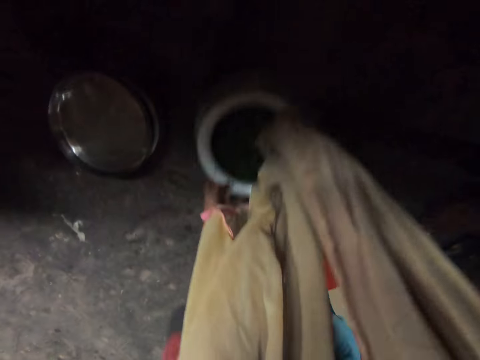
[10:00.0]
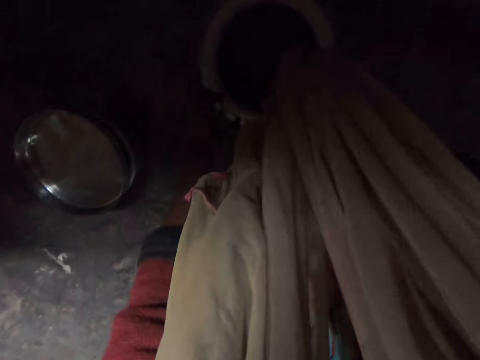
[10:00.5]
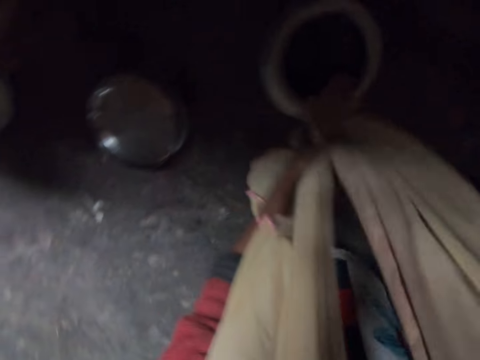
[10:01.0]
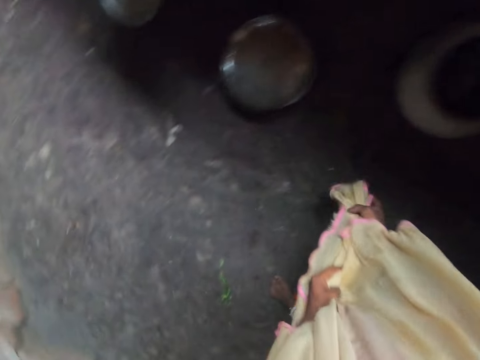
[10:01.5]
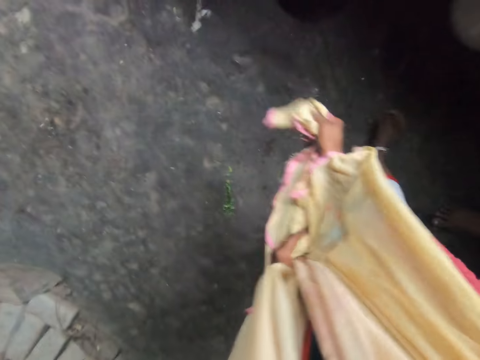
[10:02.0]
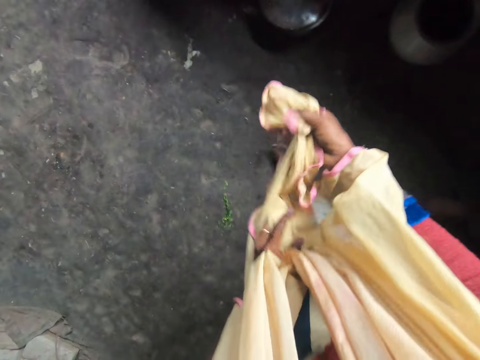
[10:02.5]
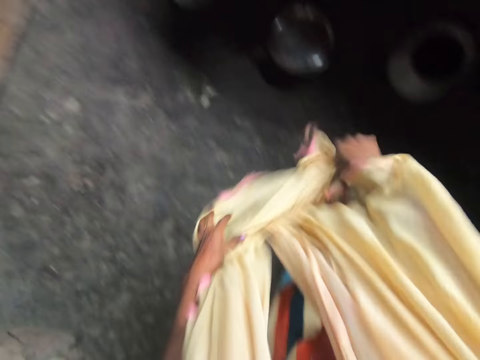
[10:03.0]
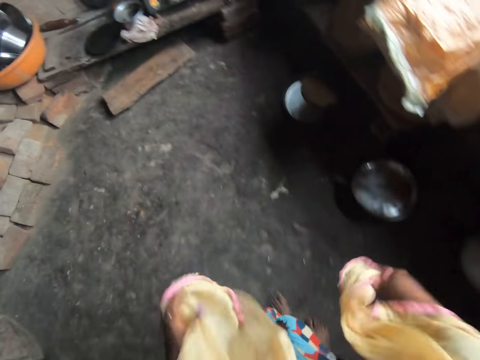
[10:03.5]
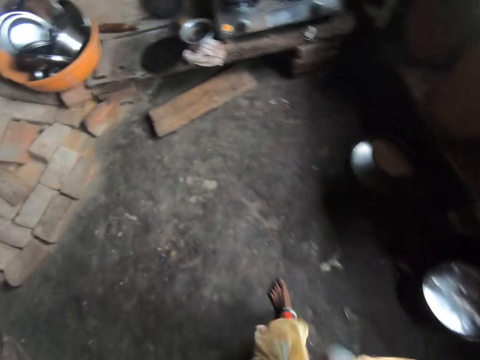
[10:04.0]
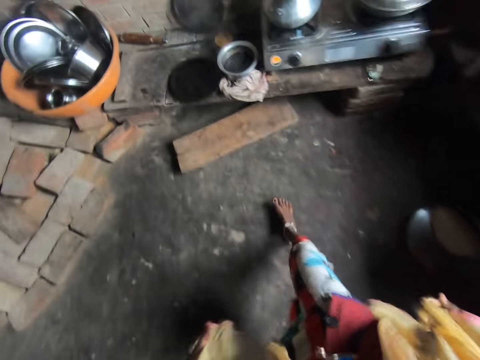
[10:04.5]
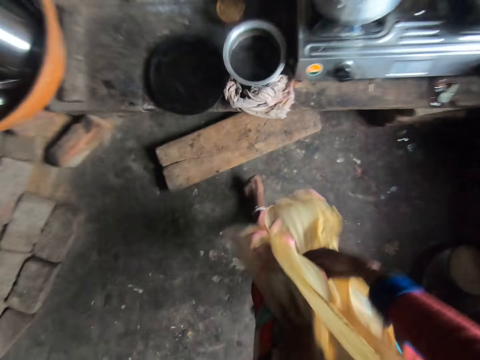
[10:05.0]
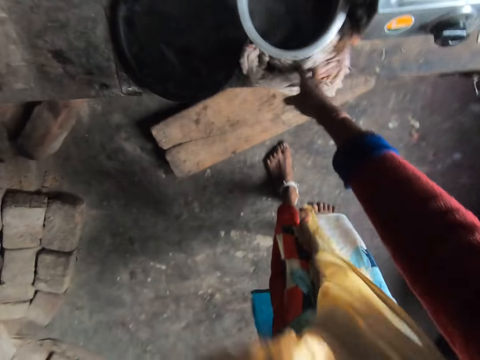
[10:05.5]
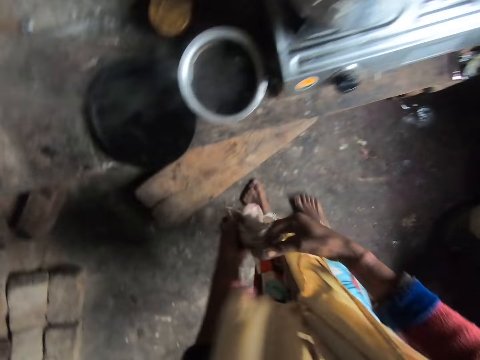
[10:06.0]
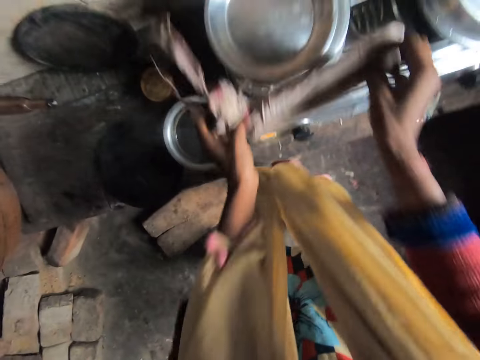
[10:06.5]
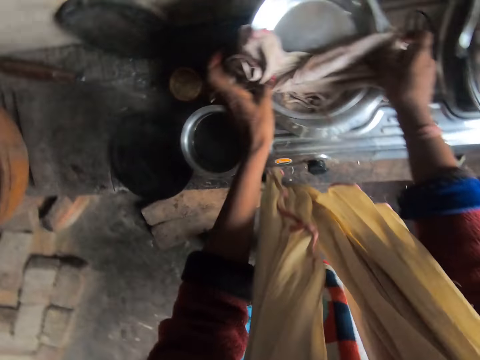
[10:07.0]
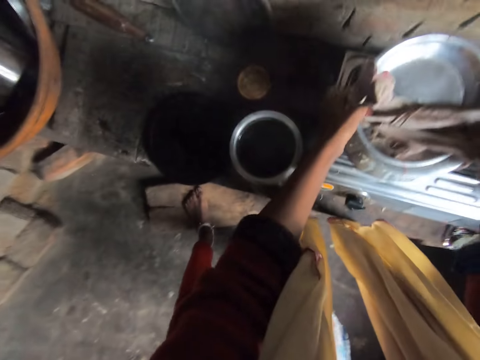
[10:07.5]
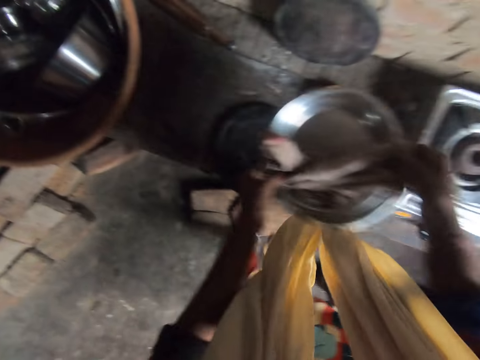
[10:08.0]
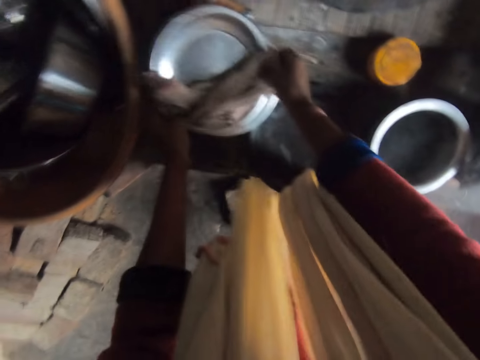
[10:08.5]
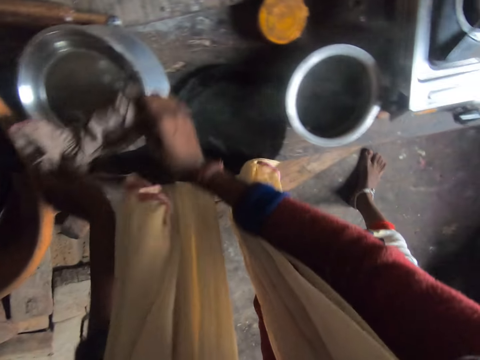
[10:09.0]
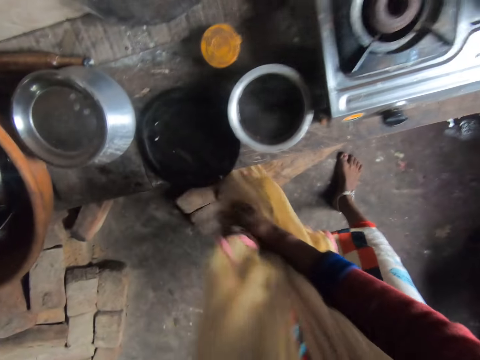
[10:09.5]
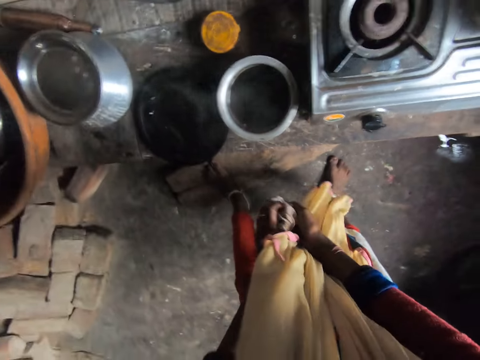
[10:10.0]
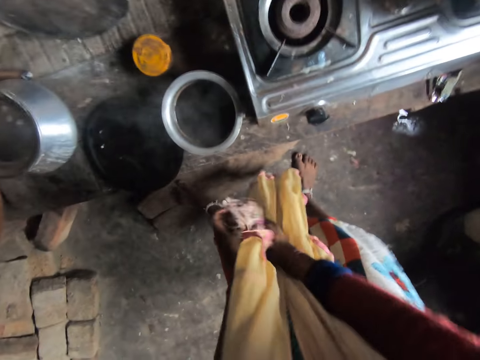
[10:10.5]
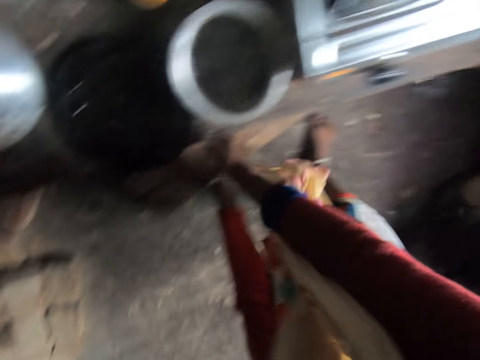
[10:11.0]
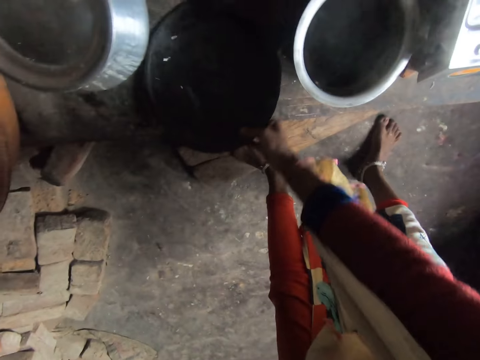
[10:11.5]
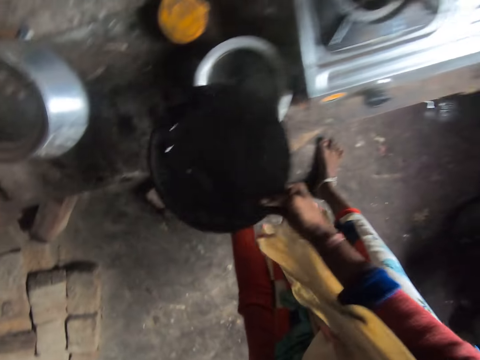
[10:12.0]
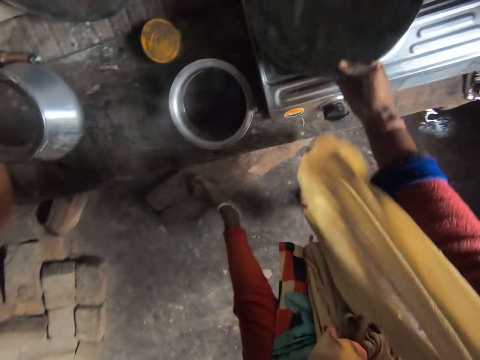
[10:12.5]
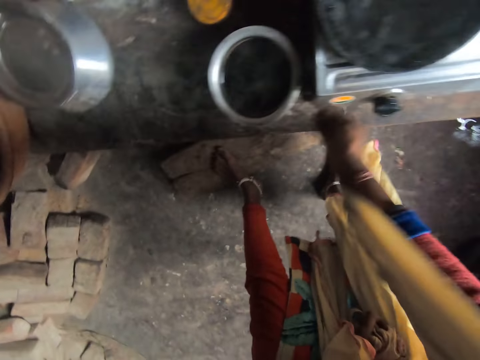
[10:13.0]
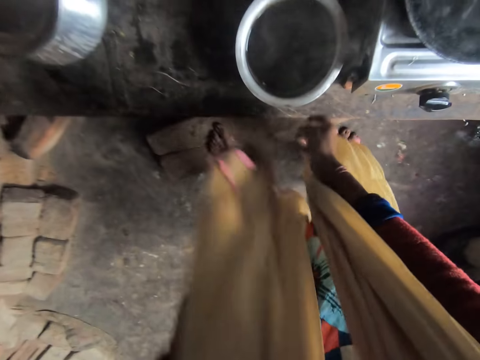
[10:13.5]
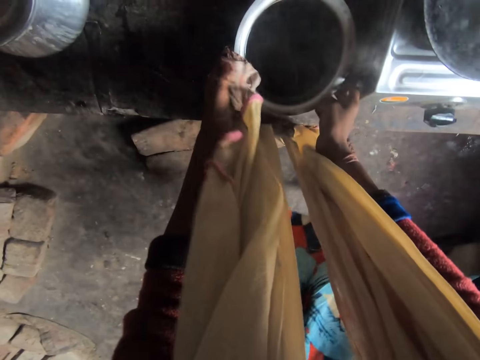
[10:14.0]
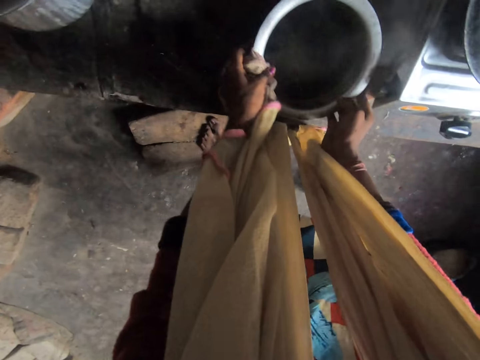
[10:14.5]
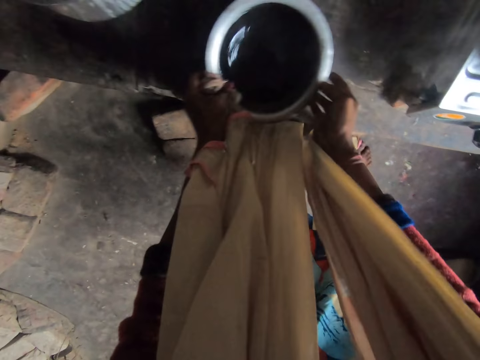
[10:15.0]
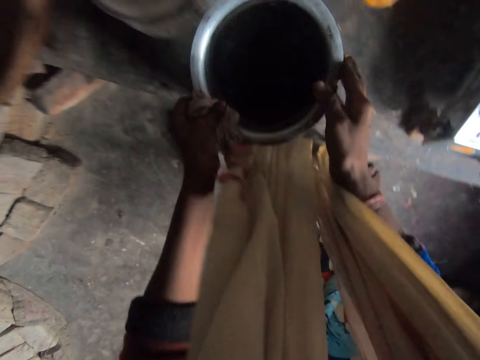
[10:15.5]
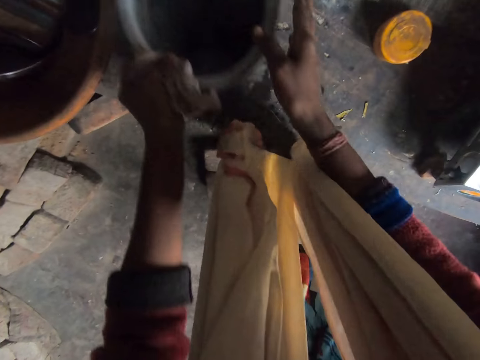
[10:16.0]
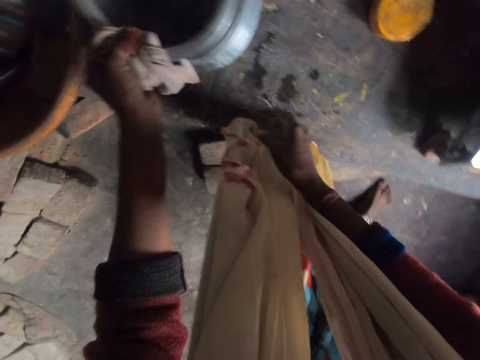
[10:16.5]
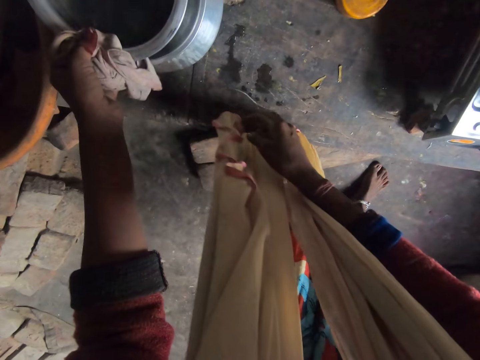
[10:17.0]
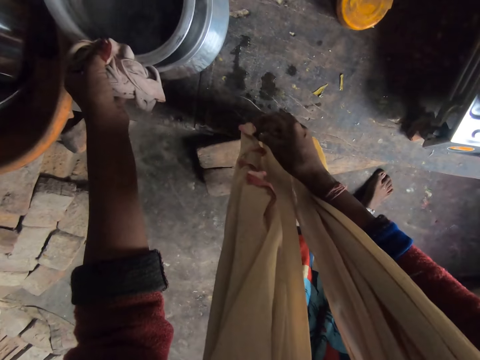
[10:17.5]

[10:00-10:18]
The camera wearer puts the pot or sufuria aside. They hold her cloth and walk back. They flap her cloth. They pick the cloth from a kitchen workbench. They pick the pot from a cooker with the cloth, drop the pot on the kitchen workbench and fold the cloth. They pick up a plate from the kitchen workbench. They put the pan on the cooking gas. They drop the plate on the cooker. They put the sufuria down. They move a bowl.

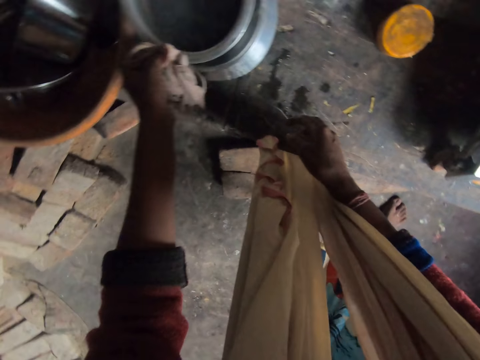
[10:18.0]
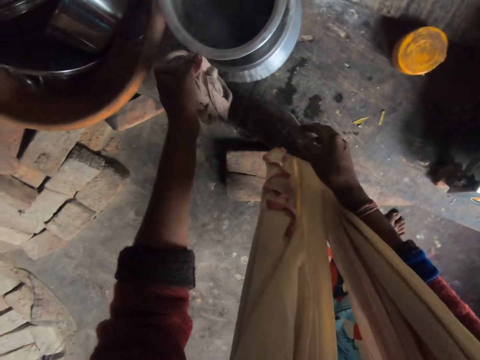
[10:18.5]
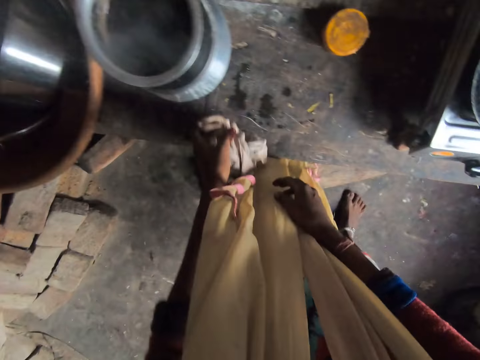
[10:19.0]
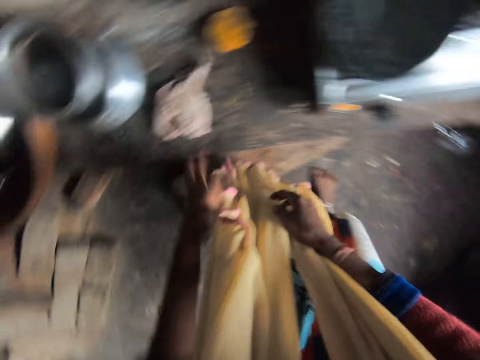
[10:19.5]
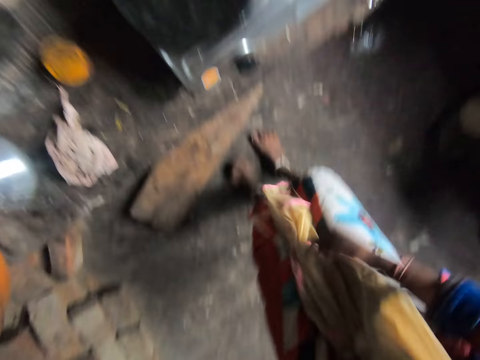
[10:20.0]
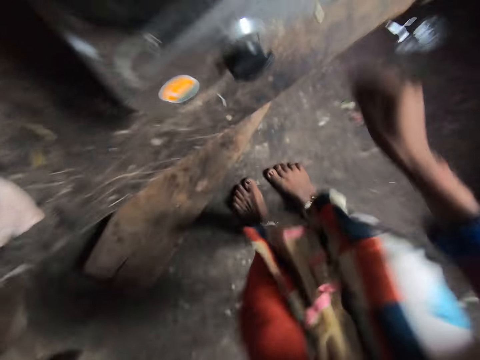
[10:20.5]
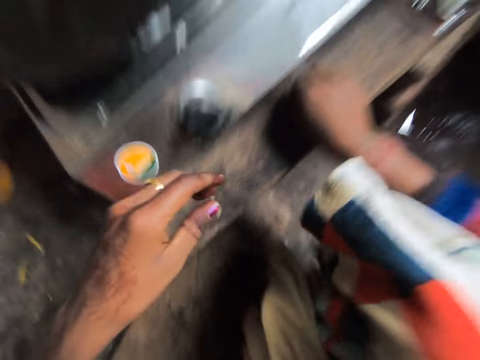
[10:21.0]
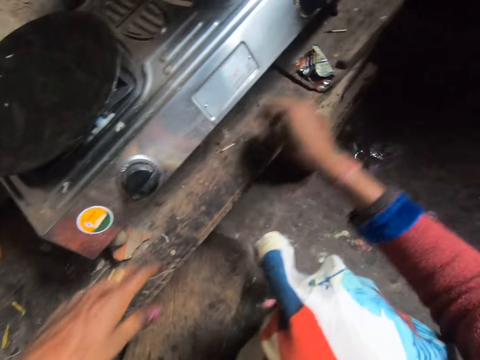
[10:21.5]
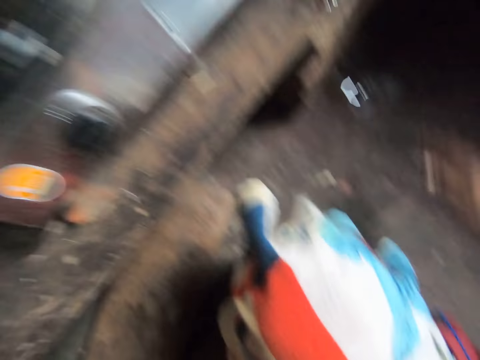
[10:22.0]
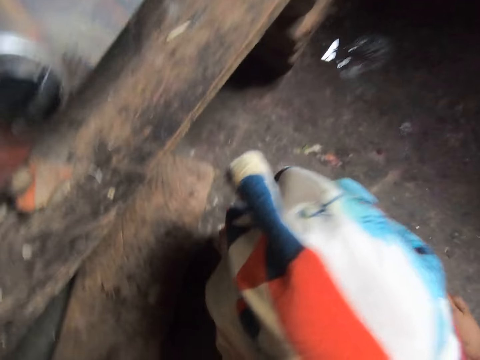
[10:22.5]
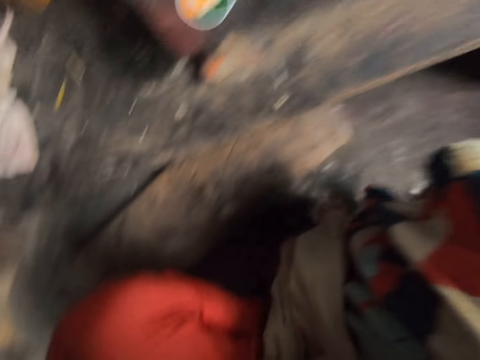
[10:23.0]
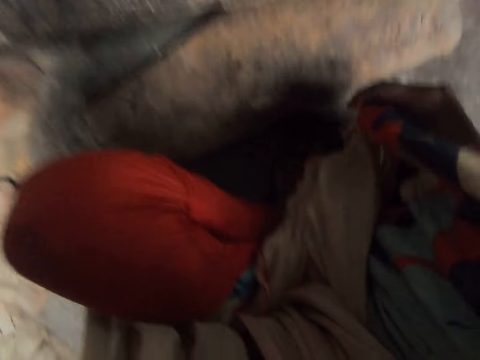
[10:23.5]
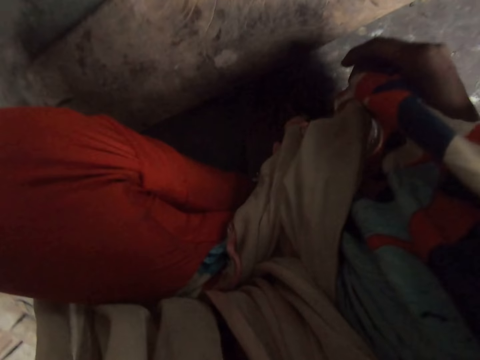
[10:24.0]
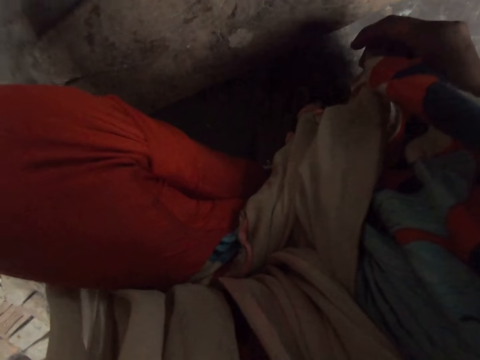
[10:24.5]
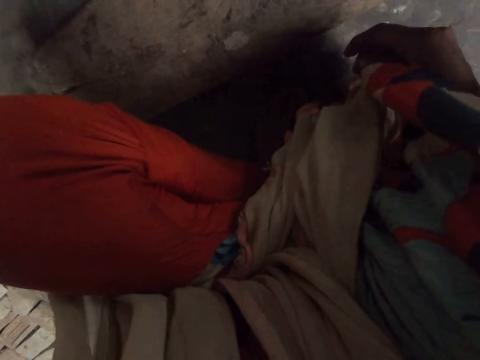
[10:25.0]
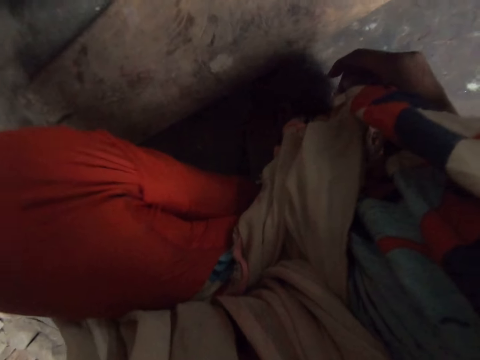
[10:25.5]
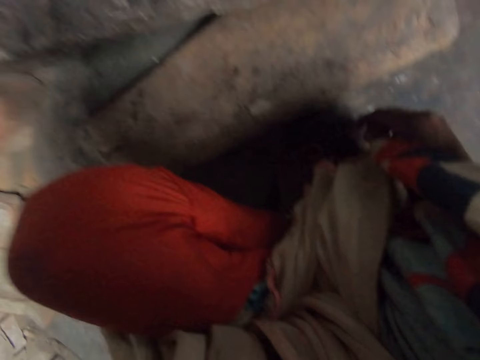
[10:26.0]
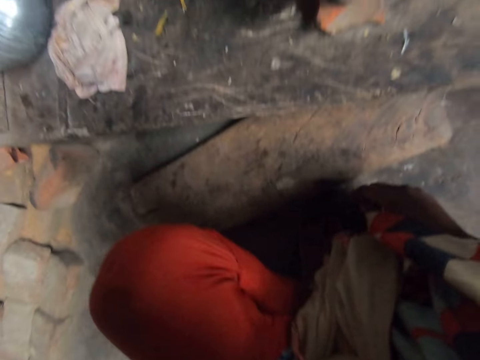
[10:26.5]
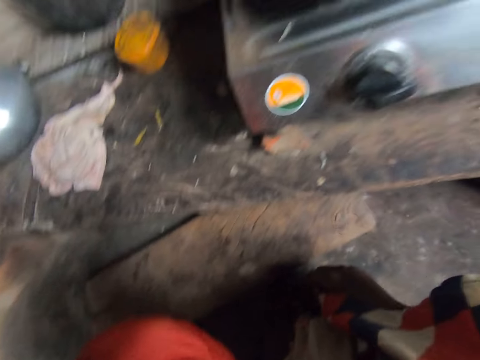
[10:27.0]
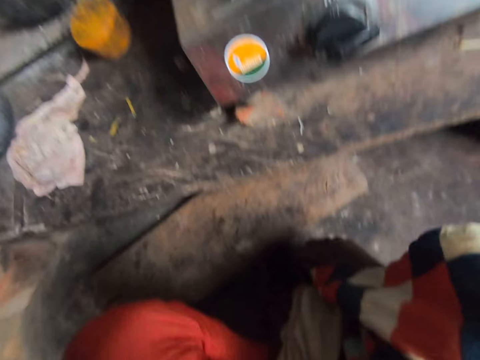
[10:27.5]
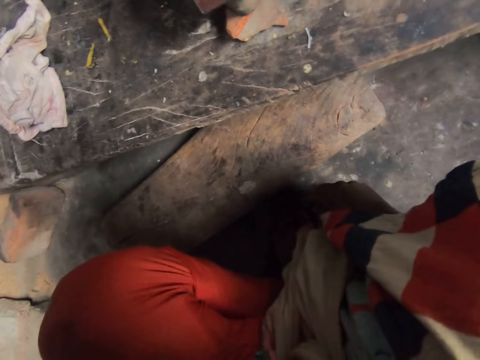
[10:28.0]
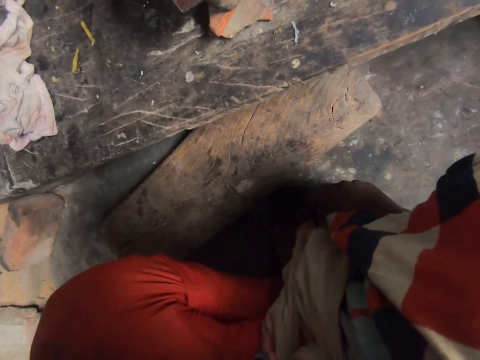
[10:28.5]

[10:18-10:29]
The camera wearer drops the cloth down on the kitchen workbench. She puts her cloth in between her legs. She squats down. She holds a matchstick. She touches the kitchen workbench. She puts something aside. She touches her cloth.
